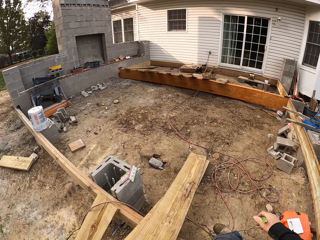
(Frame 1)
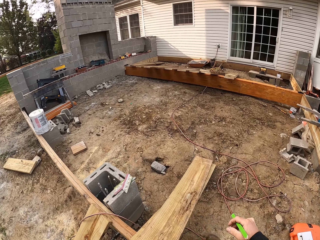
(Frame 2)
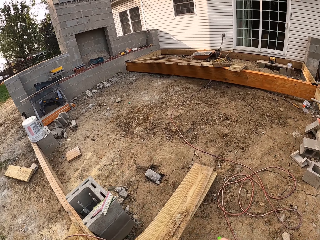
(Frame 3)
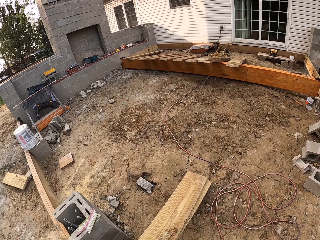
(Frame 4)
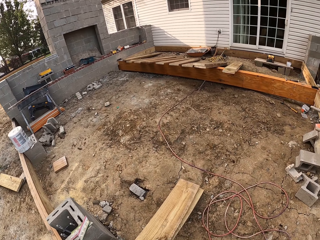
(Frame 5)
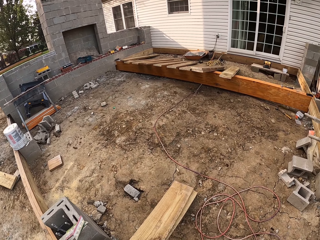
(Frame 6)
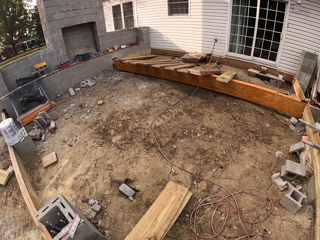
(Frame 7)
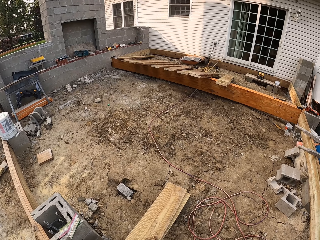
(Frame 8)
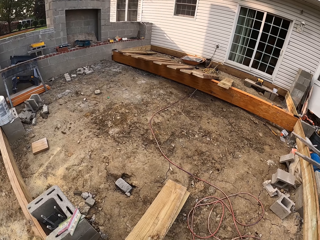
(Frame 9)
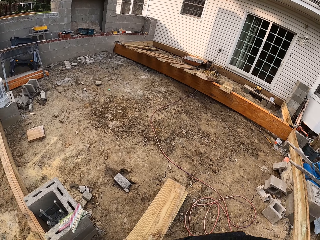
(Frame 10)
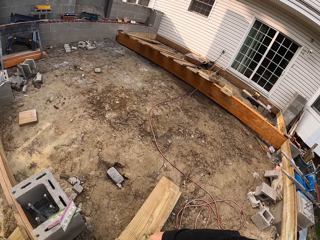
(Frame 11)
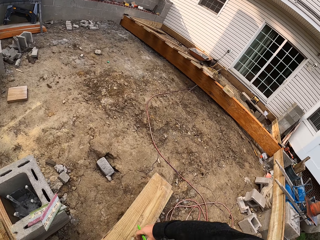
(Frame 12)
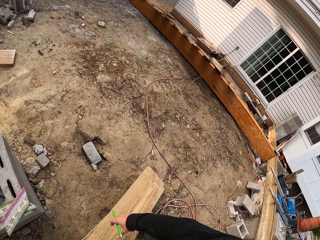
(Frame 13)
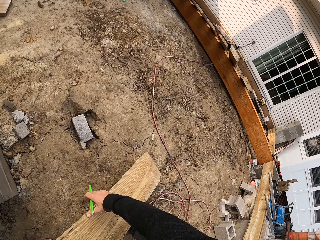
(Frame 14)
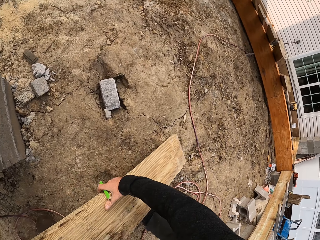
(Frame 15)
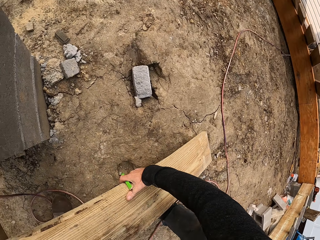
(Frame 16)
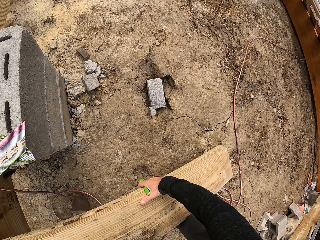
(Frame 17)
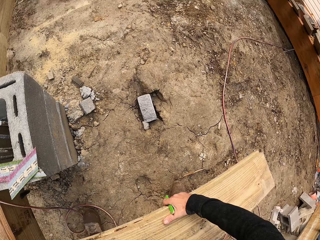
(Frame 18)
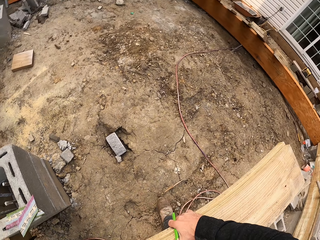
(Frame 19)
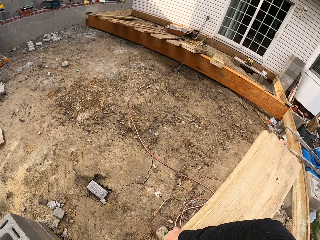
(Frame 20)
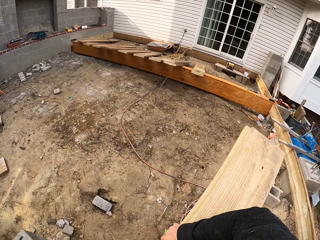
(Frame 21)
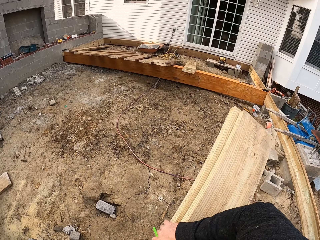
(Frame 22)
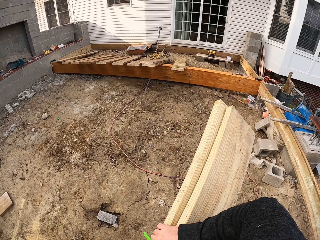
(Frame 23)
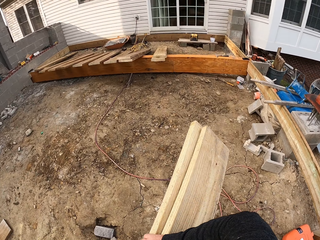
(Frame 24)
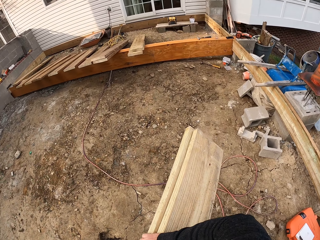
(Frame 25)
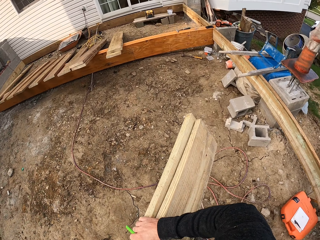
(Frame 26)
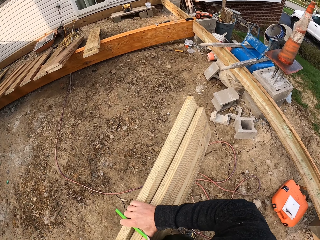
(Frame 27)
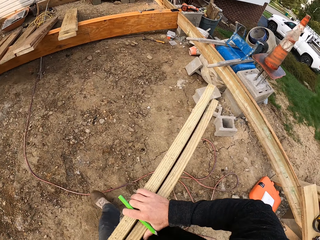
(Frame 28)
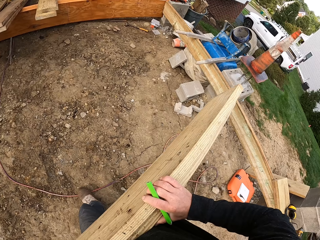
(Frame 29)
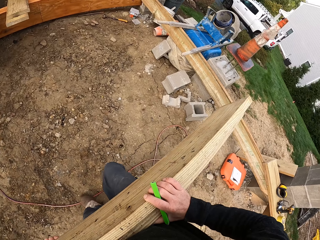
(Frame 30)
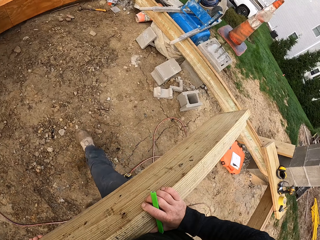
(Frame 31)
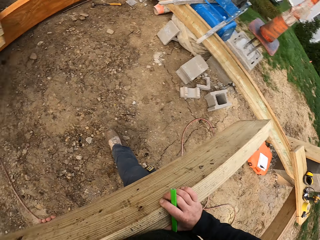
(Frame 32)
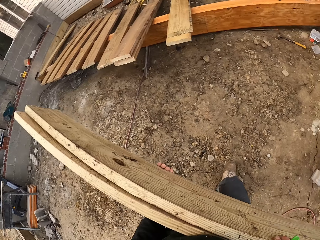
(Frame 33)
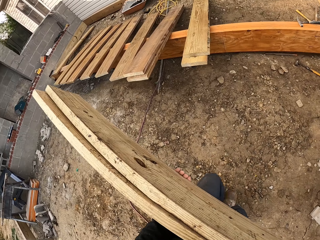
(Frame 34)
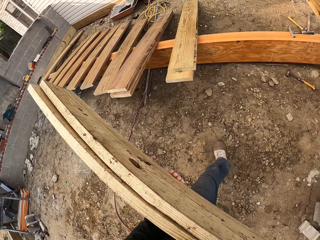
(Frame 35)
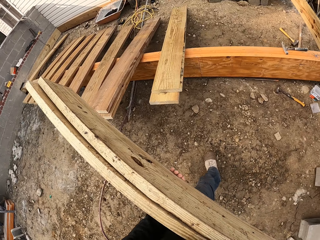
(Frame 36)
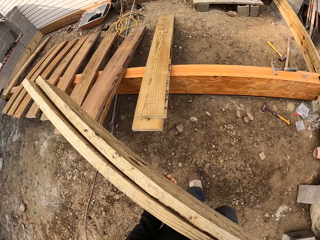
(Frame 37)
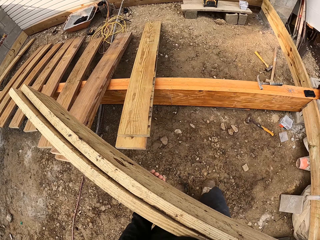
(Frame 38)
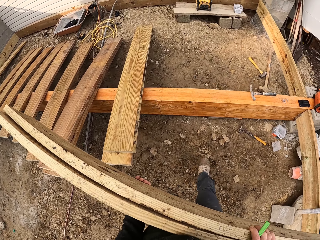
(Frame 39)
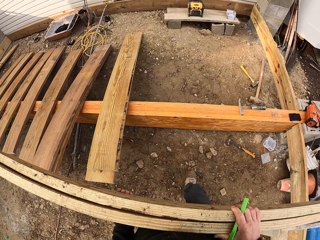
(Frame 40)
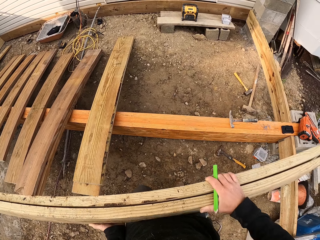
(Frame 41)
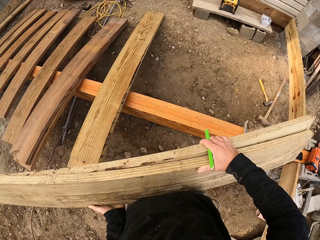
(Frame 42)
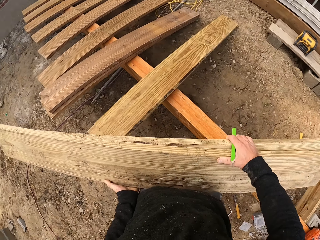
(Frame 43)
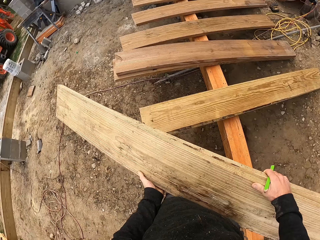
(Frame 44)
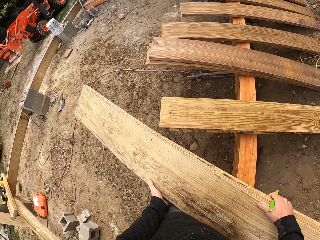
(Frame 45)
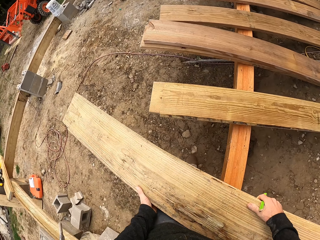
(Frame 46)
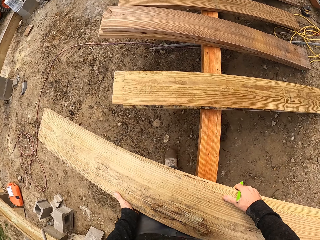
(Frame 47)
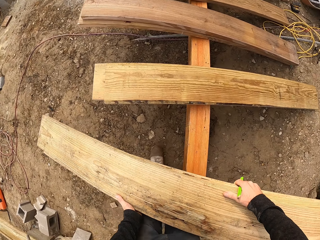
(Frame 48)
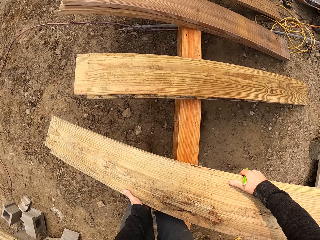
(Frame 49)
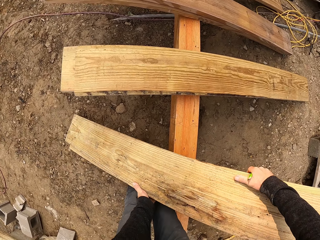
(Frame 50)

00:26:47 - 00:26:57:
The camera wearer looks around the construction site. They lift the wooden pieces. They carry the wood. They walk beside the wooden structure.

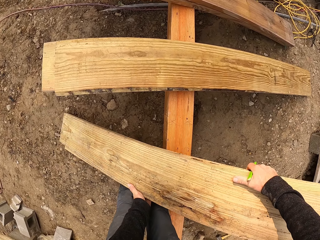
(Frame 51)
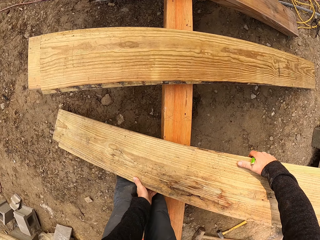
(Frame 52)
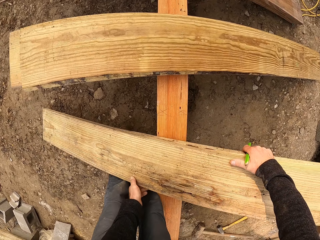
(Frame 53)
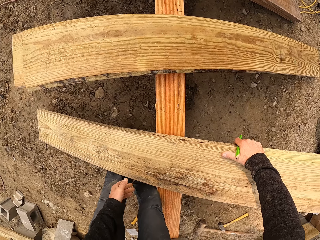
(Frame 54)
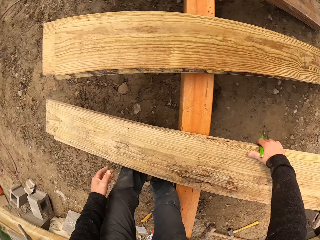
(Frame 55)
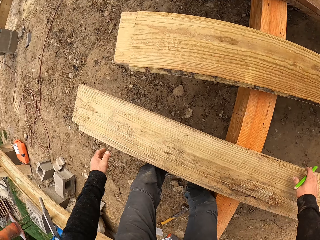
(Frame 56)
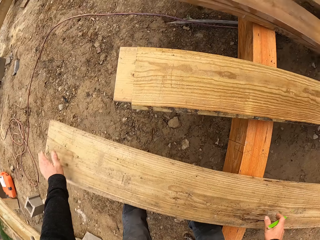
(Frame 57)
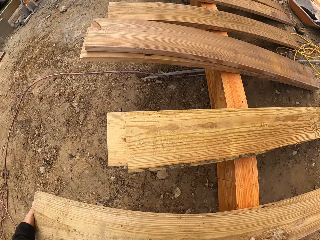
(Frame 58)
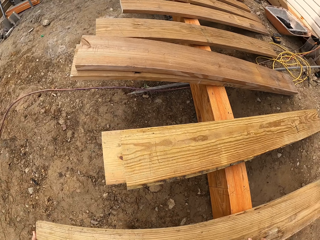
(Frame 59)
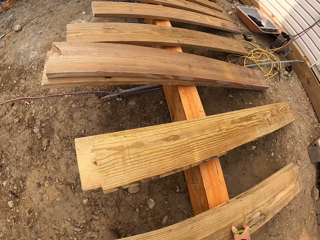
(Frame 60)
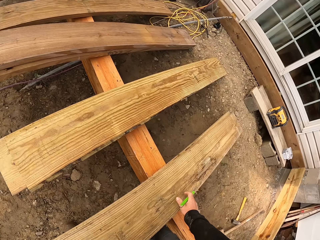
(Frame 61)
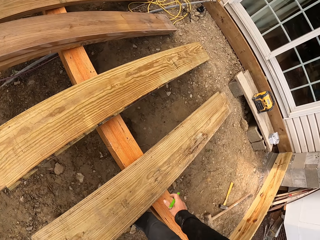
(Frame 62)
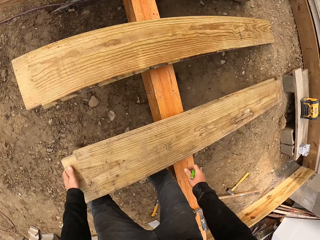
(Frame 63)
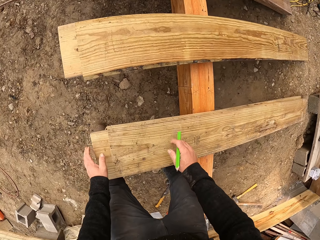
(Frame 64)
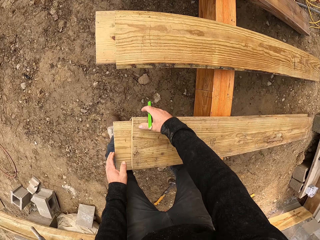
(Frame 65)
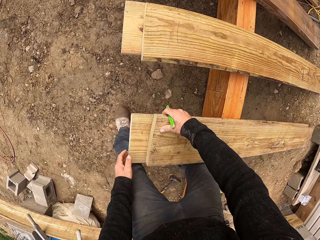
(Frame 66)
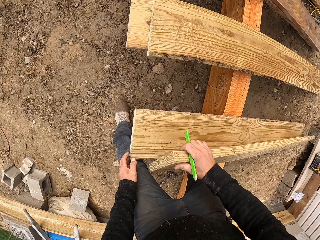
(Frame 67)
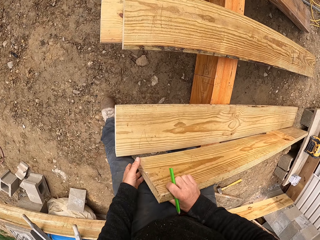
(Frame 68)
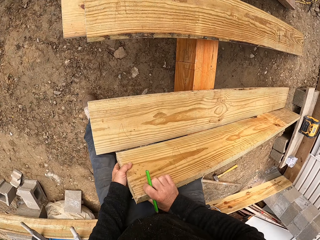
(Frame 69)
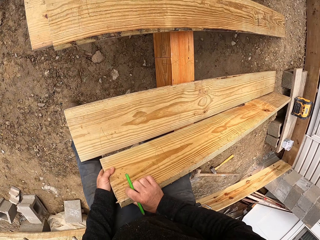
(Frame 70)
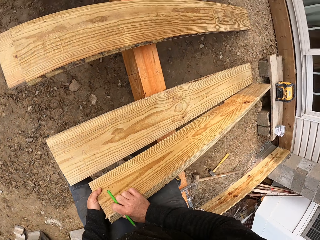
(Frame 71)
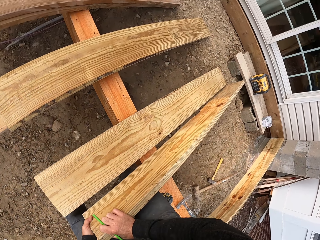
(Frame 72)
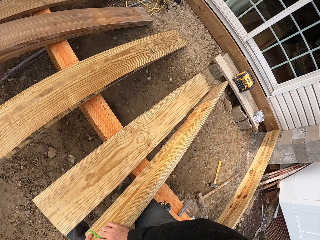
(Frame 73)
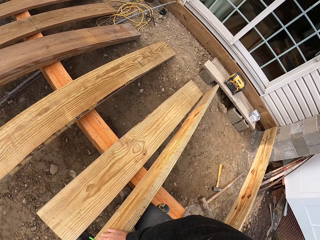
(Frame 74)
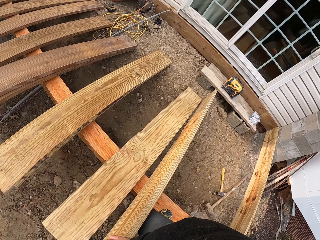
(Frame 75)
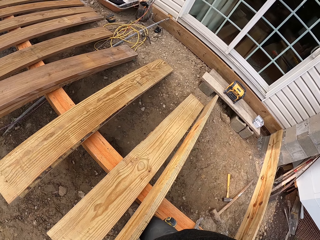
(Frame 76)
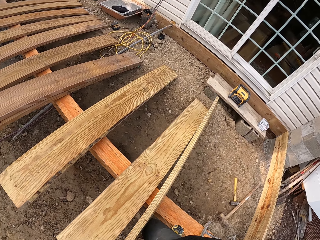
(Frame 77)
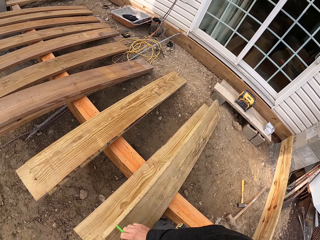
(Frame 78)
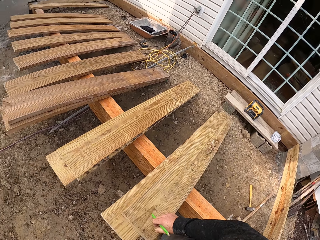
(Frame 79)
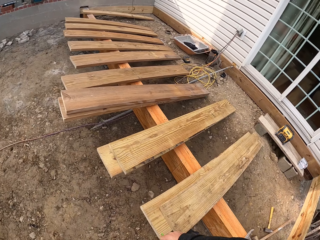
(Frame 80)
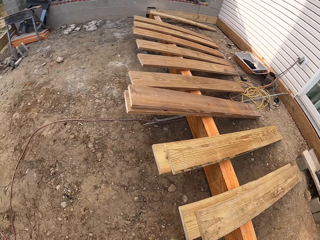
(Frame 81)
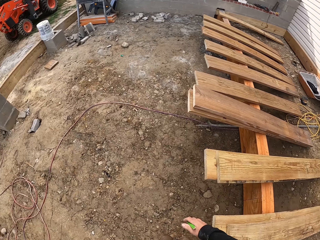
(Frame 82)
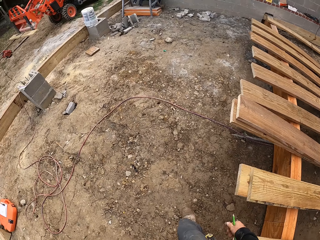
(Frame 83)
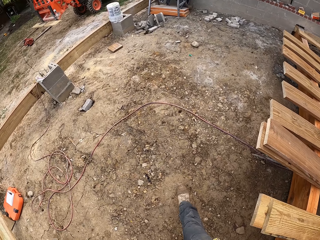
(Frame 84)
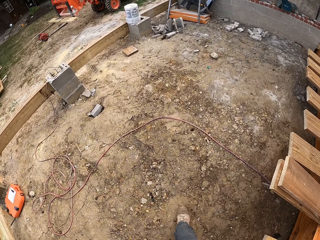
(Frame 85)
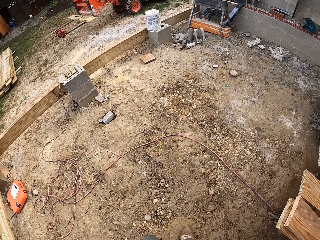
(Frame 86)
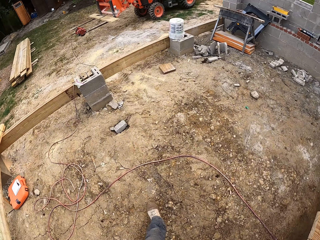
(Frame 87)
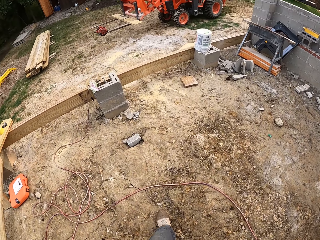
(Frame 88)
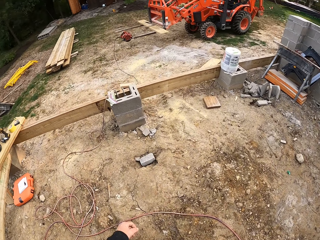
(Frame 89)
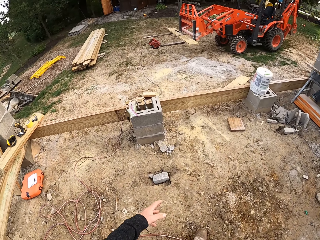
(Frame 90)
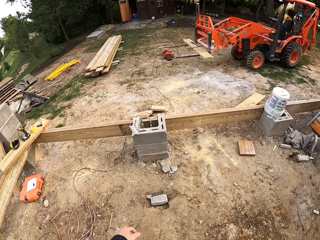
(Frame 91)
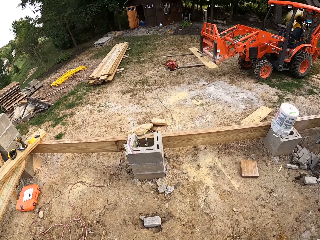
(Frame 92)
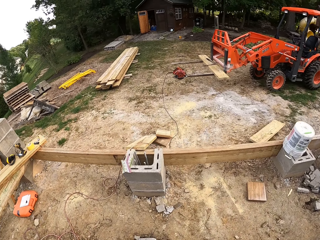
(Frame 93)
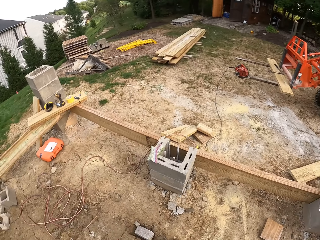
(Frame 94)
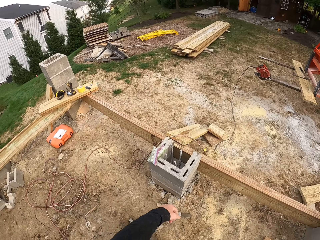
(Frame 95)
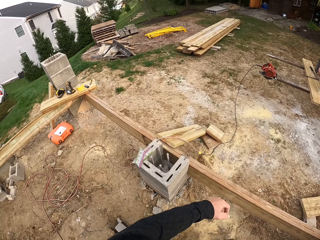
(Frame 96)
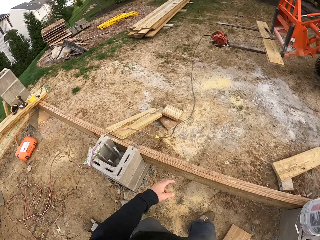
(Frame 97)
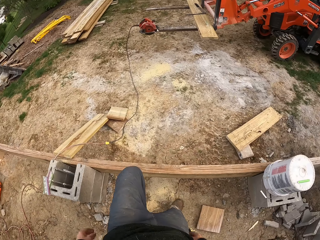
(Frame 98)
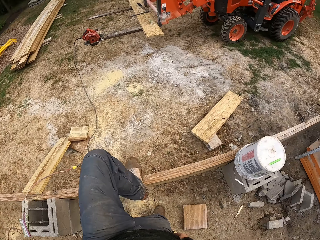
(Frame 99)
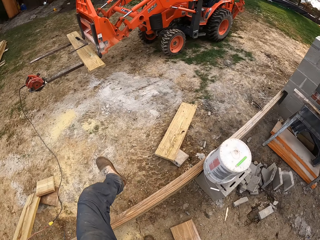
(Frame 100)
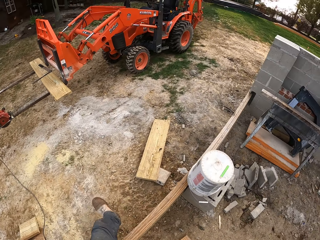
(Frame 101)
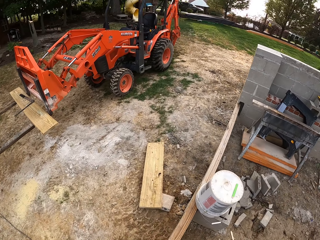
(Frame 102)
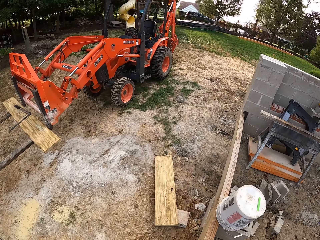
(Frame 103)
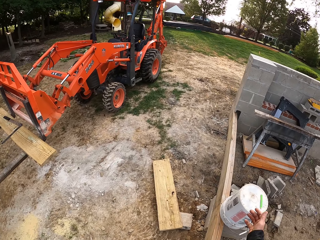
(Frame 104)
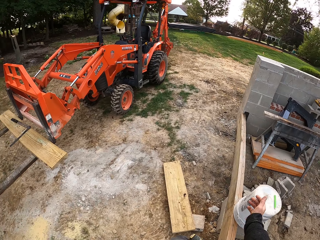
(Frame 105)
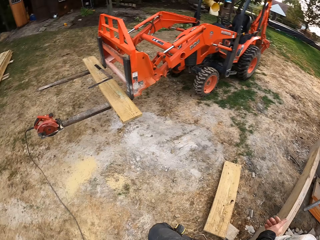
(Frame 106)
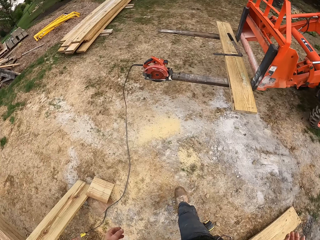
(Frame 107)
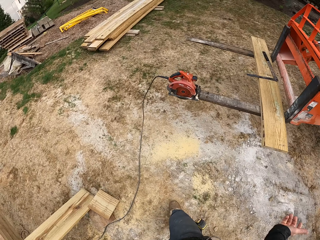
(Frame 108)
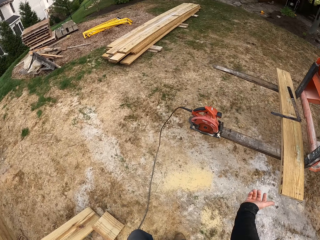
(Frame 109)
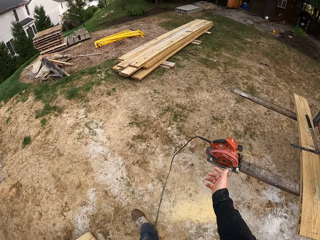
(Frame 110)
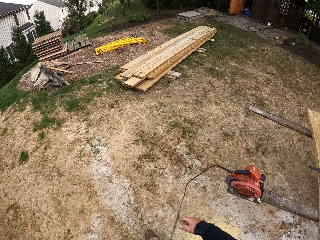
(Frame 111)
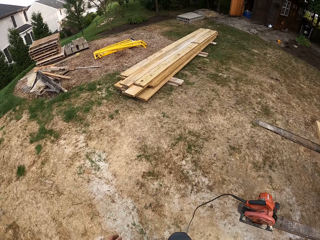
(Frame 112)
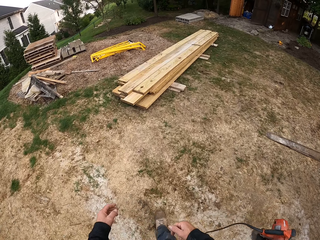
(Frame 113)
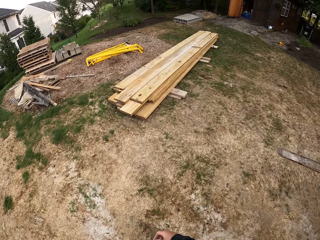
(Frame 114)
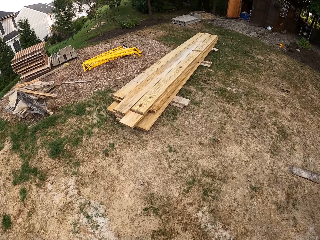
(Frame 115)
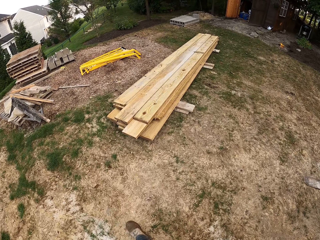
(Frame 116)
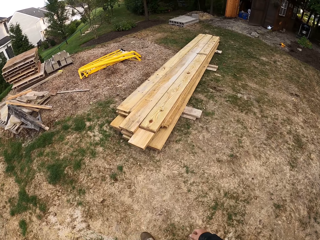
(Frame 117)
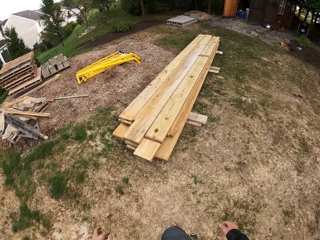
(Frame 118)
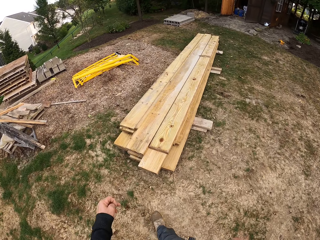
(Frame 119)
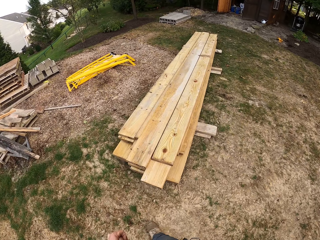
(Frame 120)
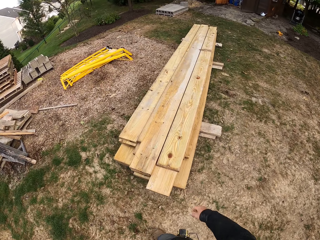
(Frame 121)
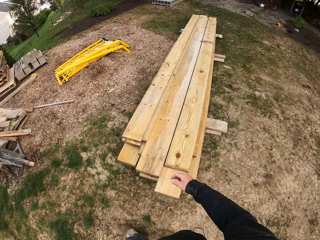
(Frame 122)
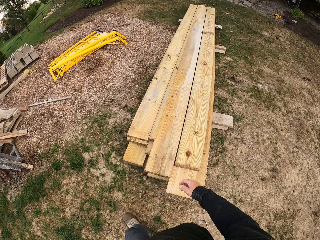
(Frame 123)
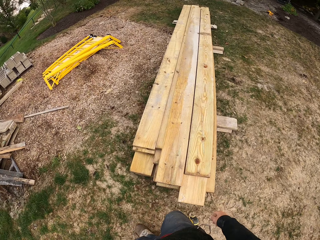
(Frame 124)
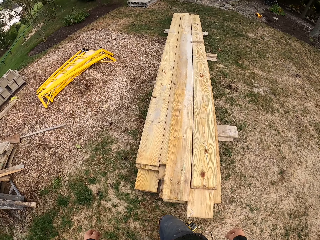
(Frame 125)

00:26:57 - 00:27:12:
The camera wearer puts down the wooden pieces on the lumber. They push the wooden pieces. They lift the wood. They look at the wood. They place the wood on the lumber. They walk around the construction site. They walk over the wood. They walk around the construction site.
